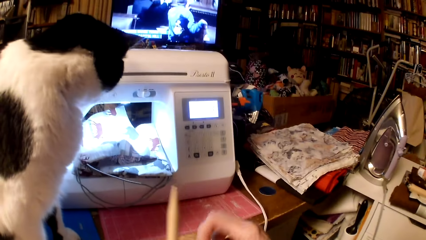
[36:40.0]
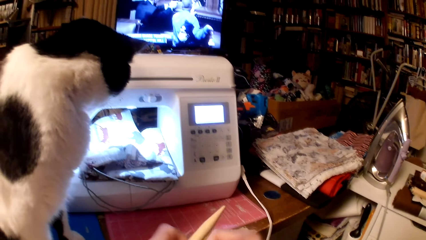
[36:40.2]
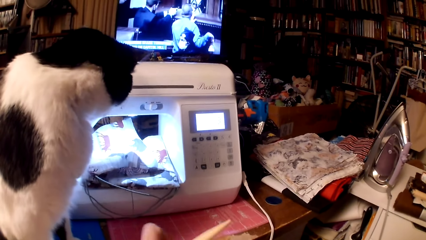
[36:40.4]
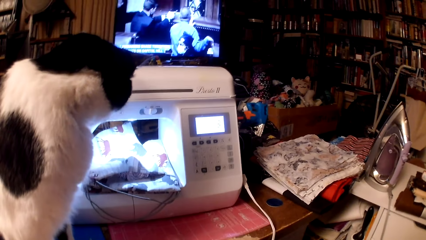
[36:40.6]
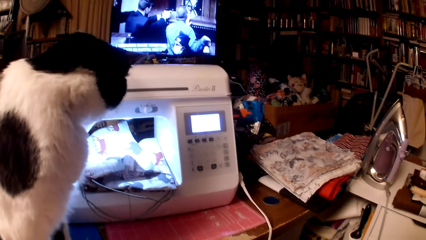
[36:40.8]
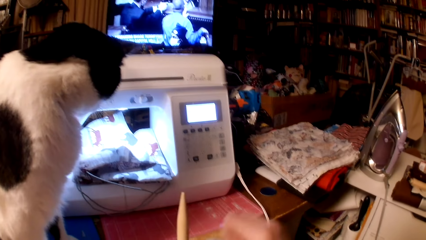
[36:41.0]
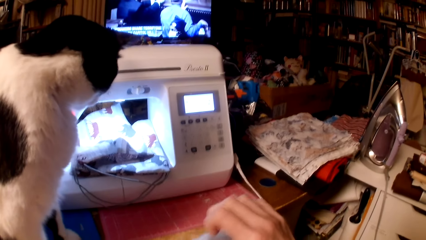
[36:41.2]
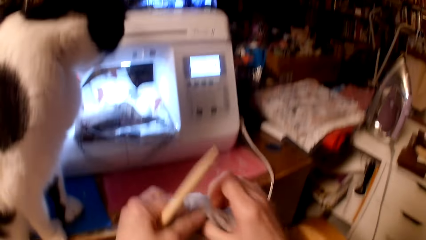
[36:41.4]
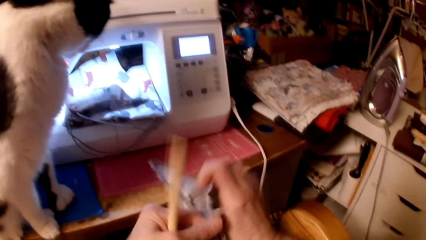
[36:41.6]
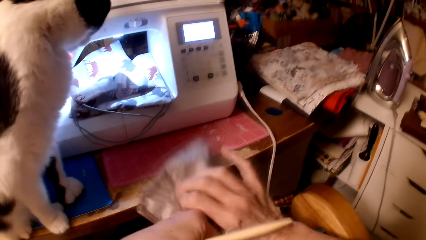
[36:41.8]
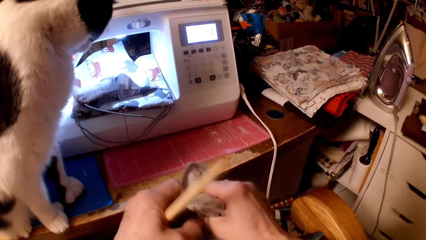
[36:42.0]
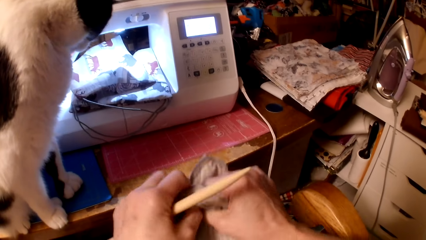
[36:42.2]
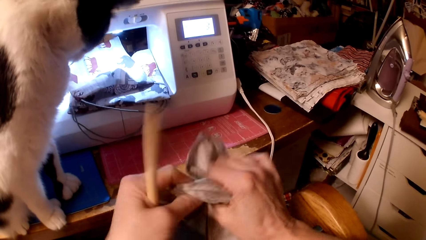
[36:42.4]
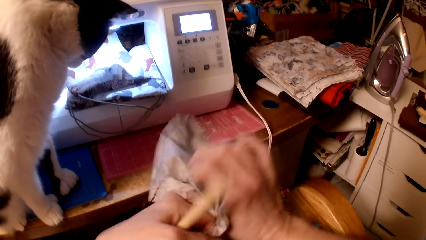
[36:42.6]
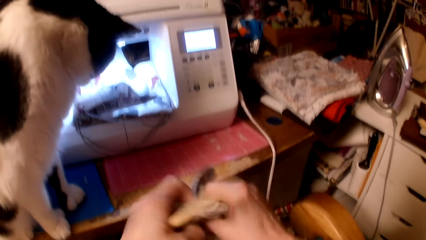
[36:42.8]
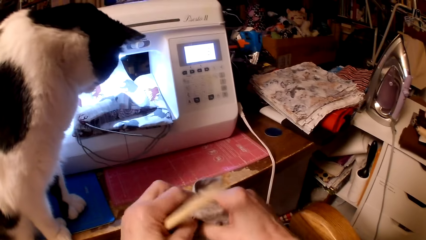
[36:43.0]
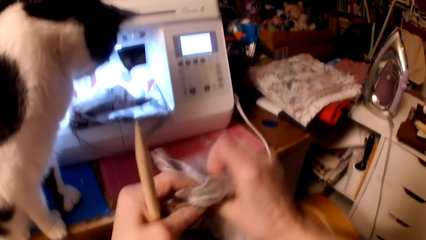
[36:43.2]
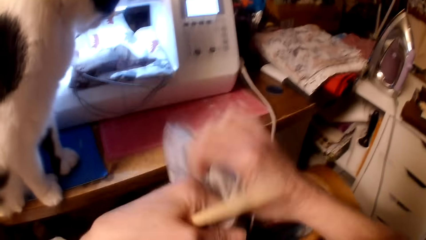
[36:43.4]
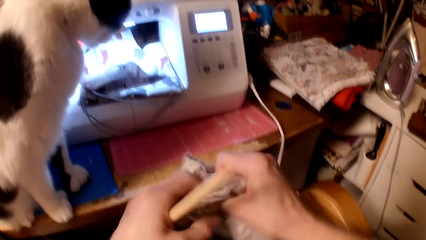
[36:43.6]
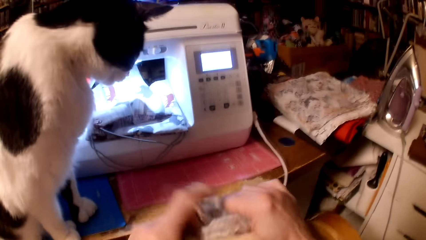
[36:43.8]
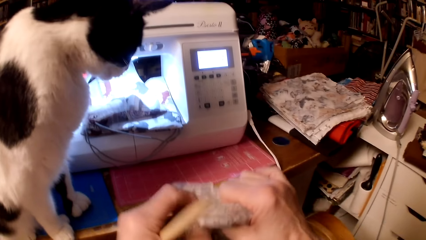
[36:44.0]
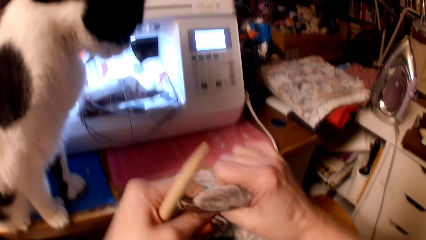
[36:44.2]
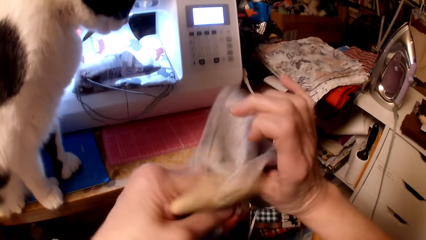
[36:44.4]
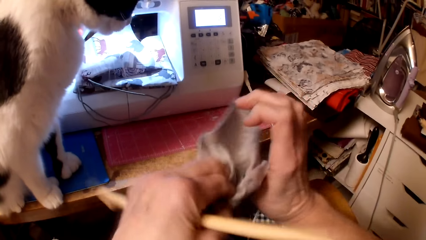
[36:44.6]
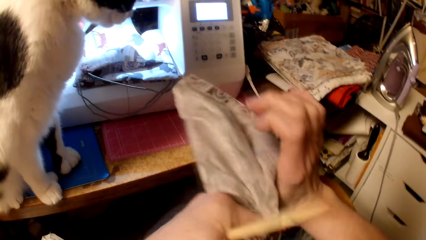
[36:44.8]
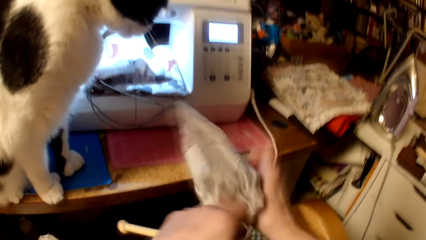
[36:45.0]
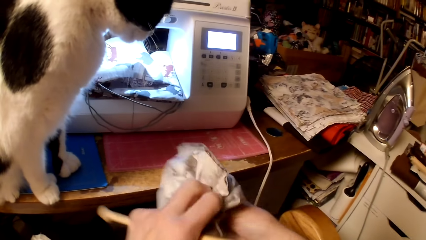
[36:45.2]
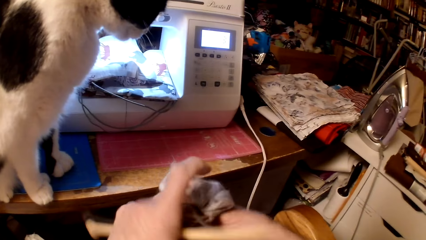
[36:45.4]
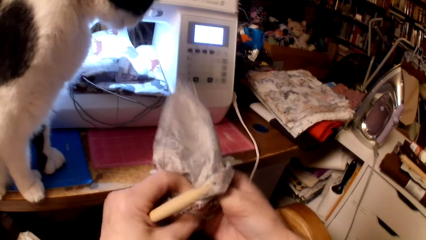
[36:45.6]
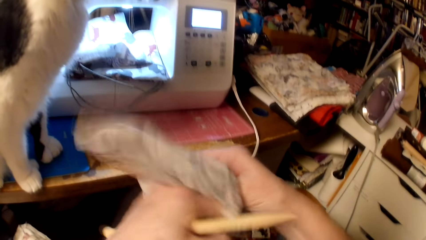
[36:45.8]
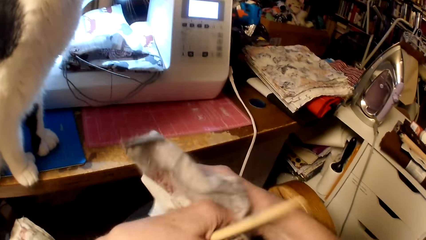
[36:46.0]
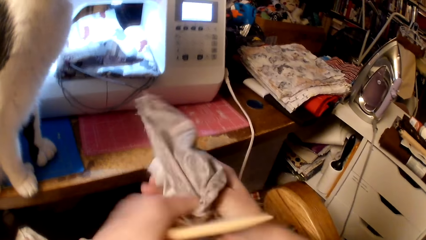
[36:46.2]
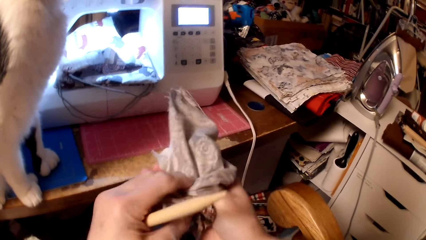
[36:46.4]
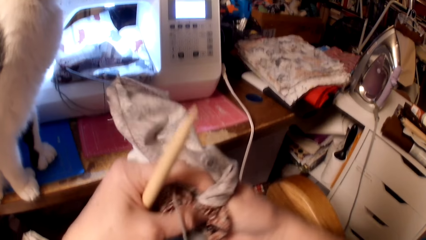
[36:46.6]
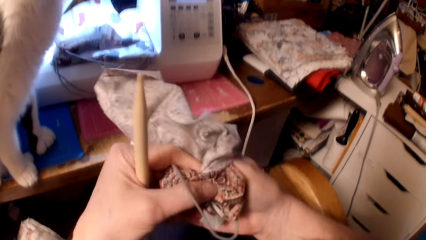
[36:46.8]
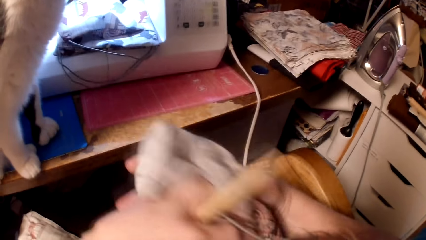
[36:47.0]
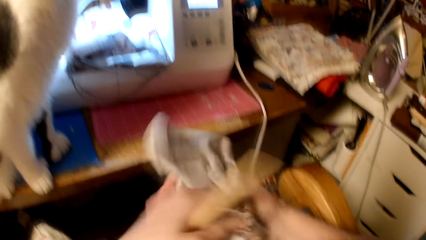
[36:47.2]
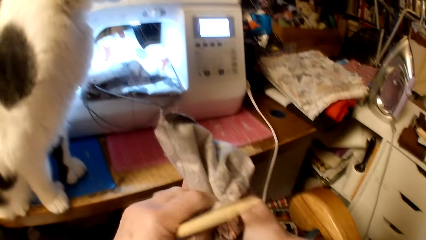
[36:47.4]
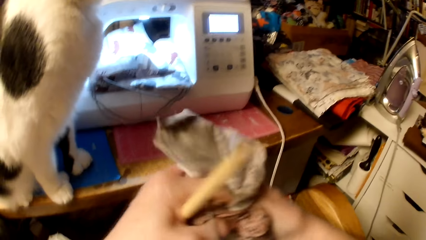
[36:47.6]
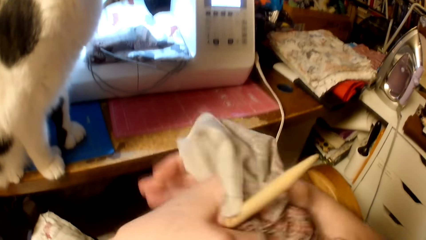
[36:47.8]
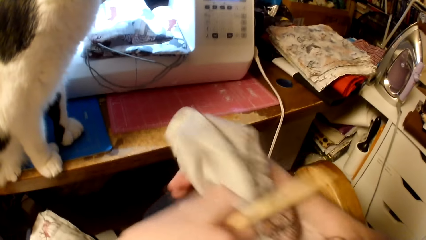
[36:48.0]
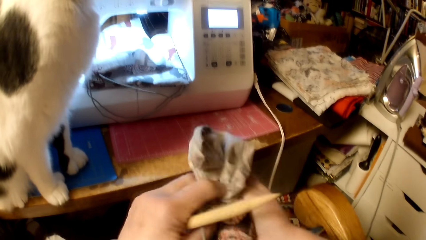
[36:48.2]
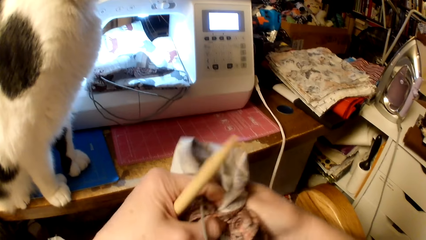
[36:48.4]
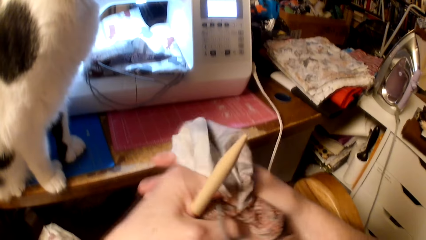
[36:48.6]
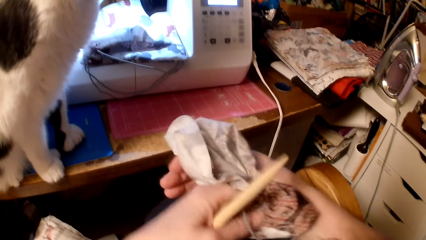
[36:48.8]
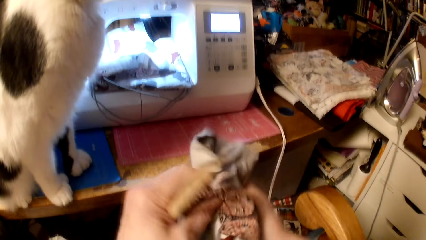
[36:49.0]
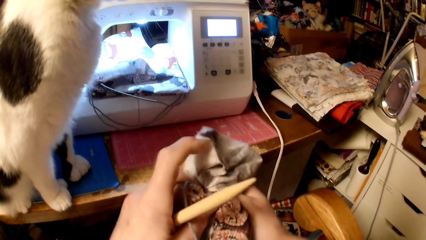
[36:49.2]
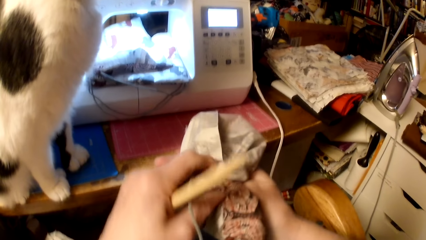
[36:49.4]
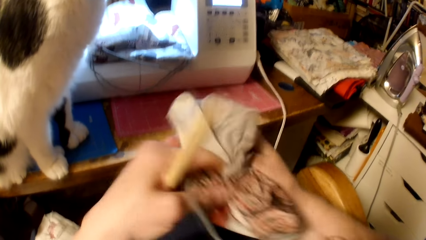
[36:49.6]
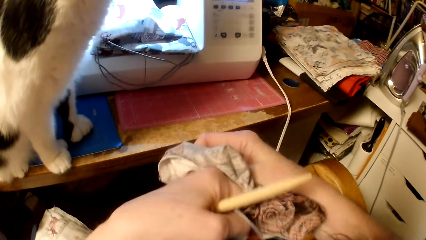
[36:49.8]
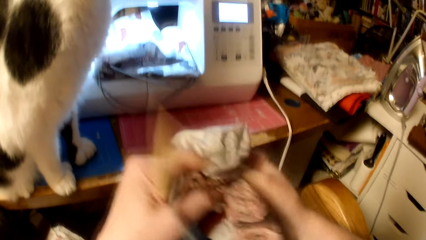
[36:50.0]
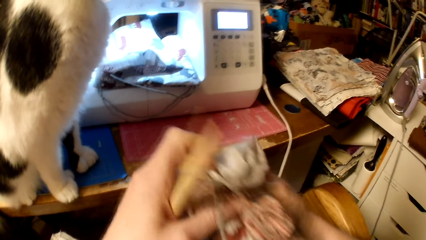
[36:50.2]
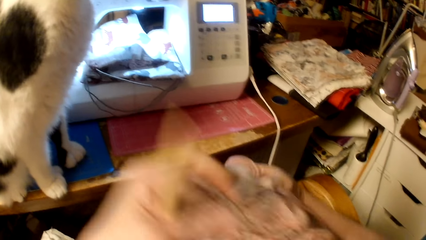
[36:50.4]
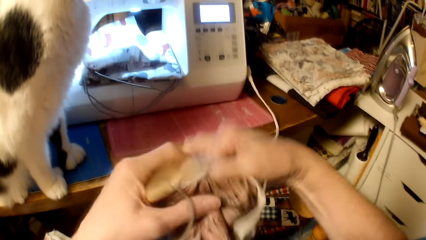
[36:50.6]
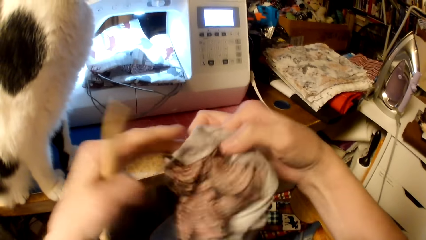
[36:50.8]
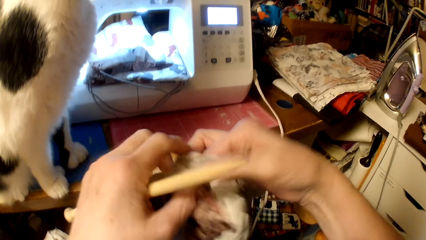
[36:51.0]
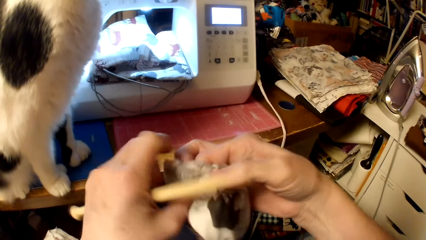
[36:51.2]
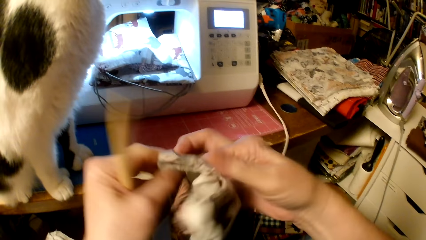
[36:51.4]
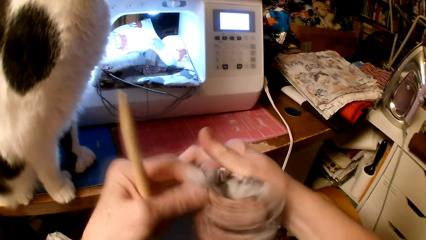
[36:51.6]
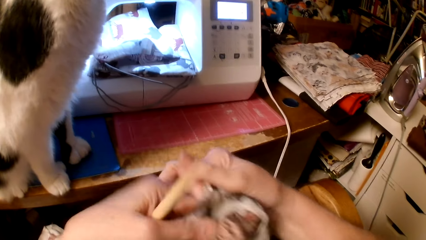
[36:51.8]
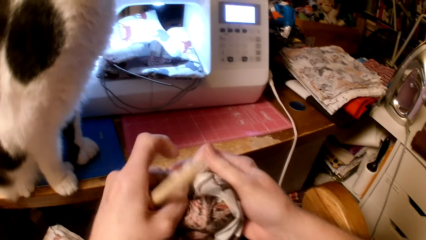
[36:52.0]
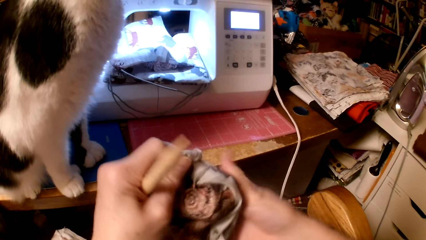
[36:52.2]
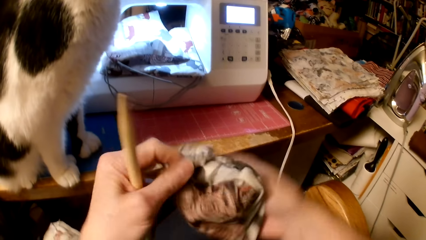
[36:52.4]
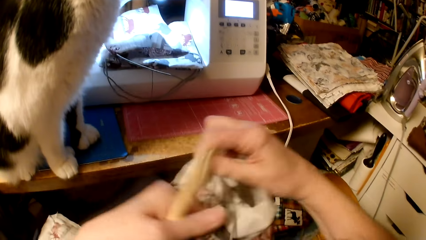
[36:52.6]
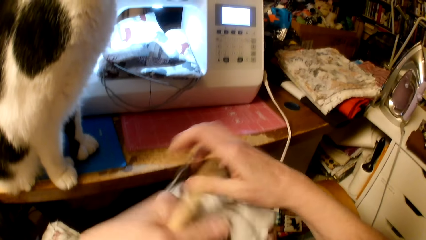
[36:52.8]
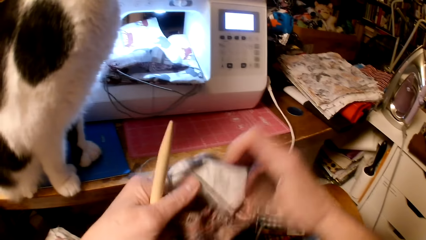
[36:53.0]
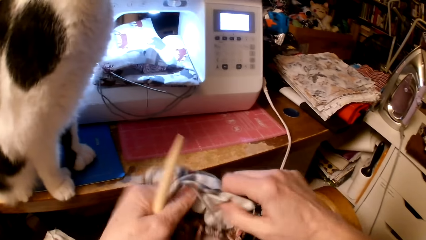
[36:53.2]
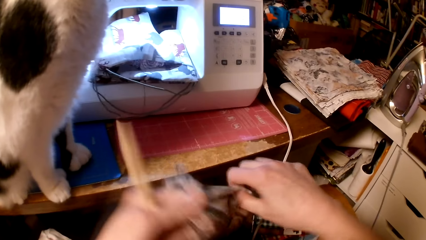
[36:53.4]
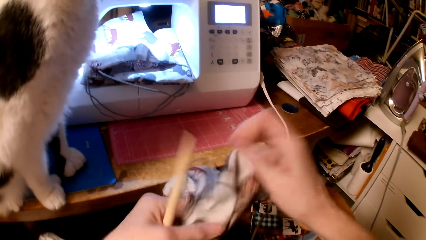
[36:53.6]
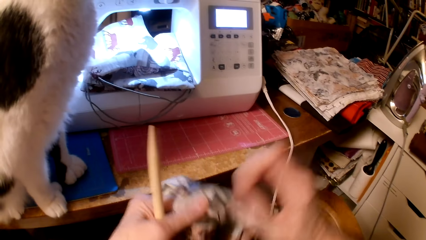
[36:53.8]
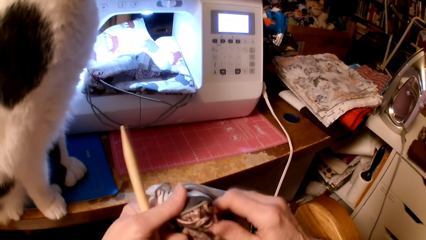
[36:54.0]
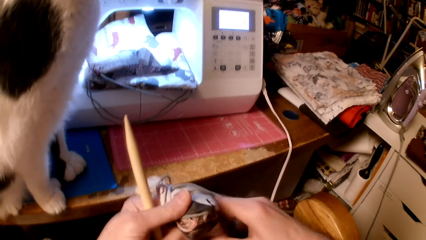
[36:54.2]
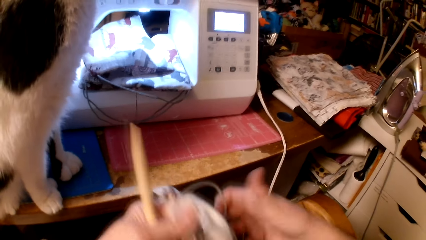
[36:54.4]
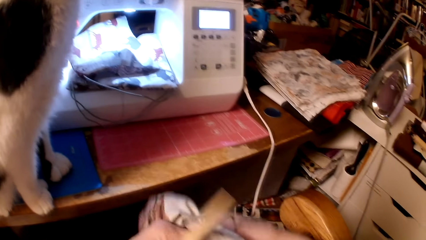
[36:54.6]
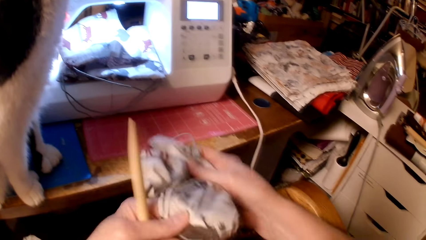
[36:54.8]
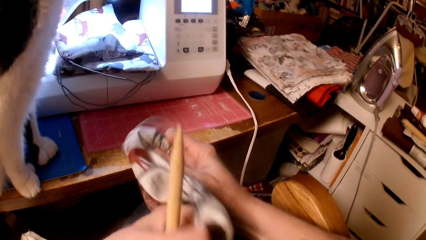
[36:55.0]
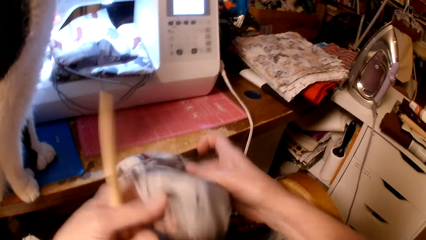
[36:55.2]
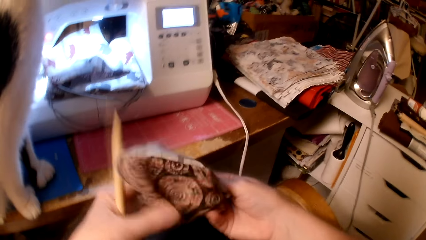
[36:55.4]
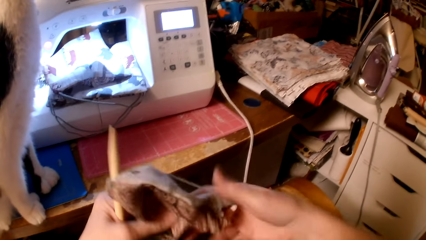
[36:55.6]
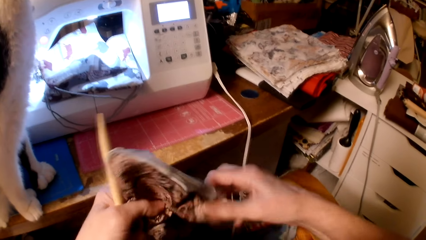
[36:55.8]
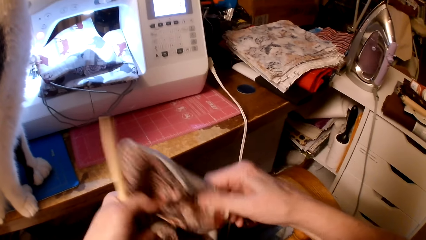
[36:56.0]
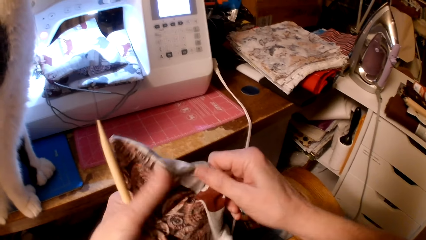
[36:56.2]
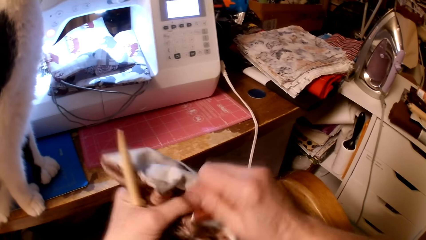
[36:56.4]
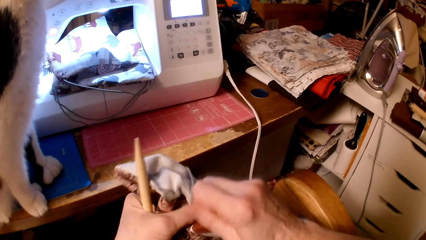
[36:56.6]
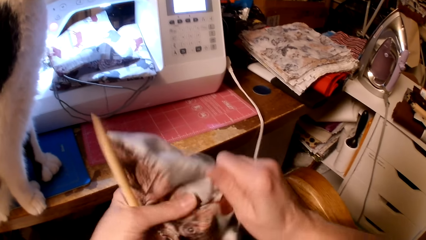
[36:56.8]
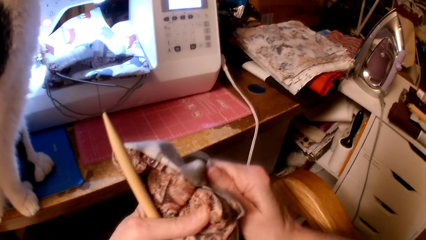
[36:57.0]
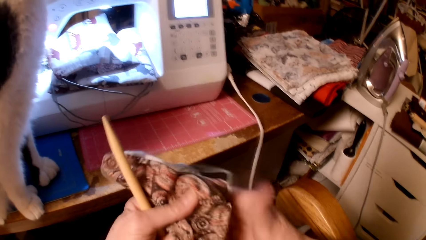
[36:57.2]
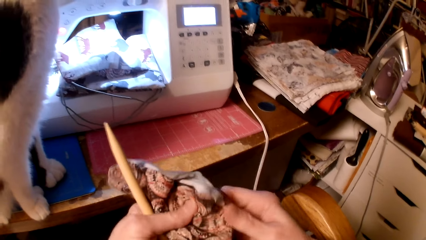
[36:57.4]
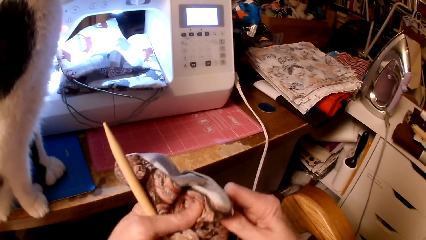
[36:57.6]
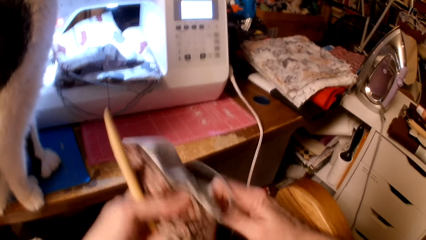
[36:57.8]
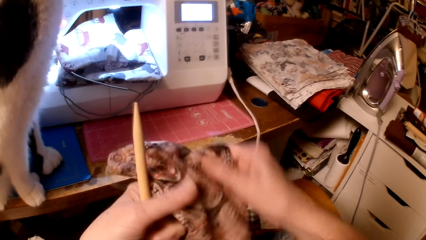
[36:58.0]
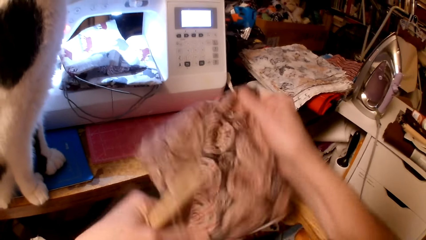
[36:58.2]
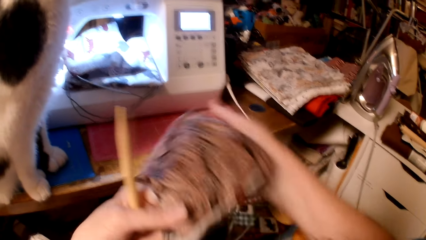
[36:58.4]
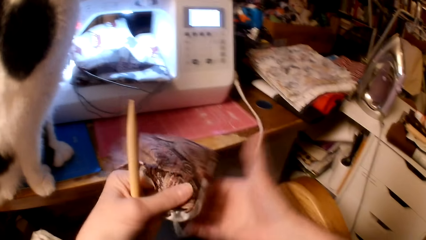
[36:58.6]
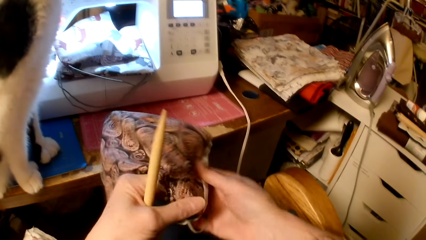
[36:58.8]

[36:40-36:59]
The camera wearer turns the throw pillow cushion inside out.
